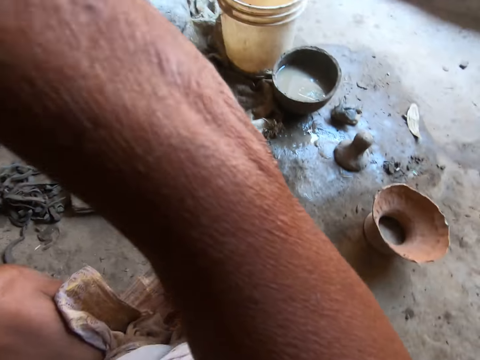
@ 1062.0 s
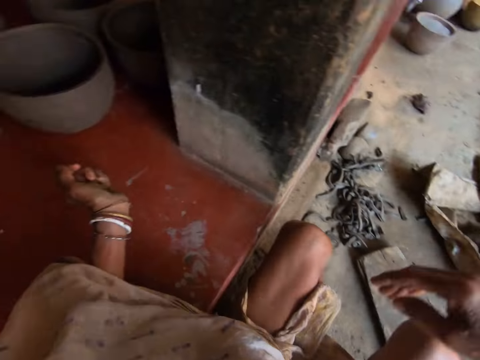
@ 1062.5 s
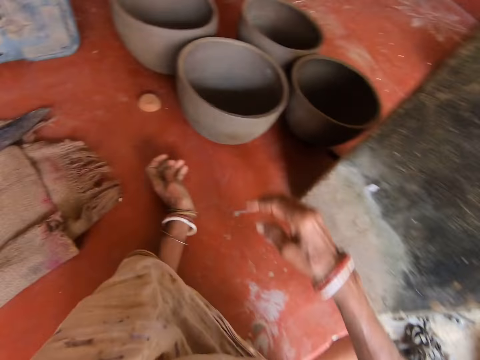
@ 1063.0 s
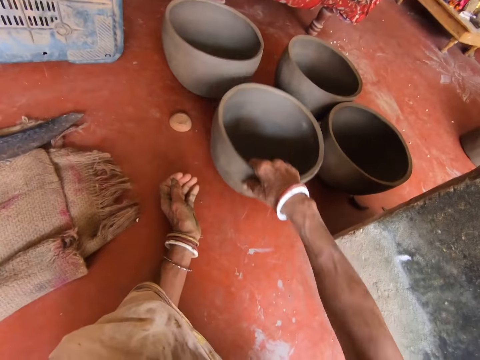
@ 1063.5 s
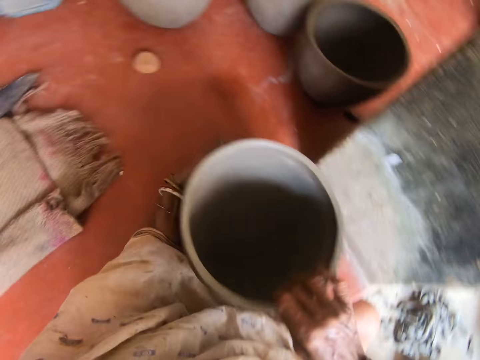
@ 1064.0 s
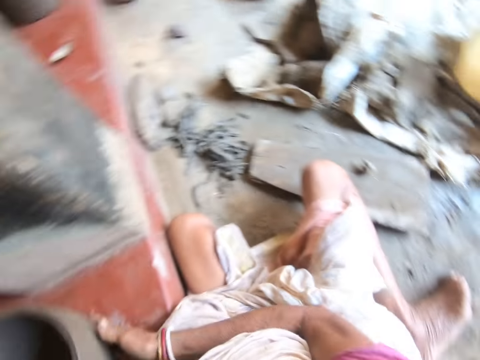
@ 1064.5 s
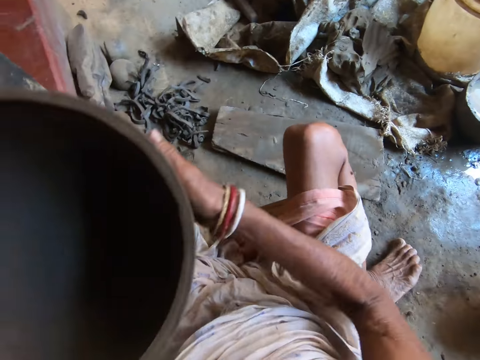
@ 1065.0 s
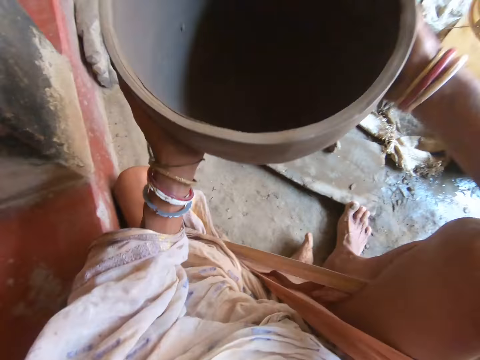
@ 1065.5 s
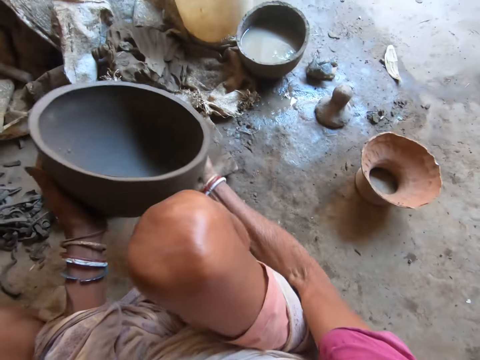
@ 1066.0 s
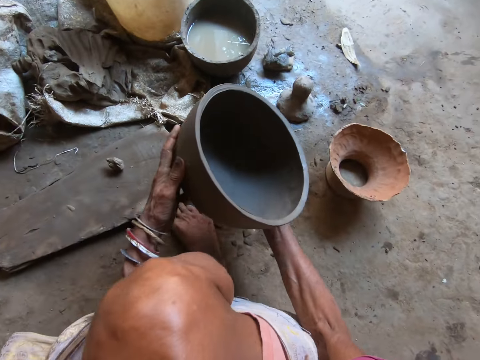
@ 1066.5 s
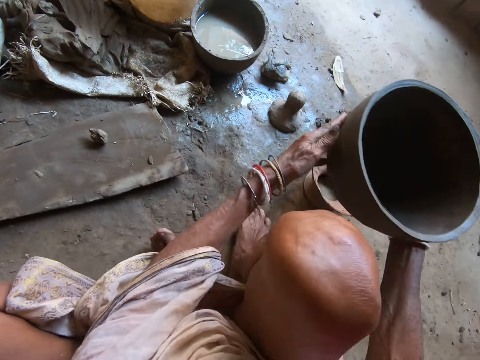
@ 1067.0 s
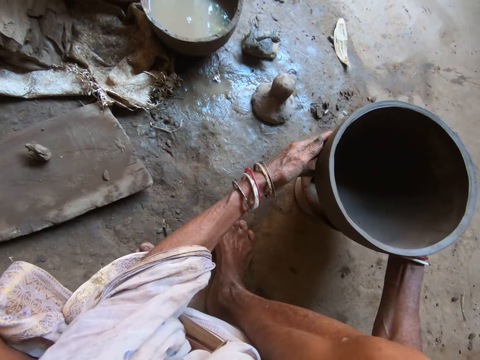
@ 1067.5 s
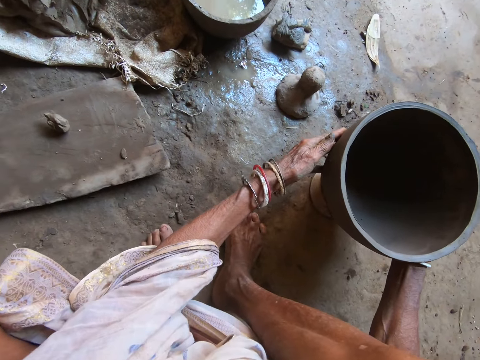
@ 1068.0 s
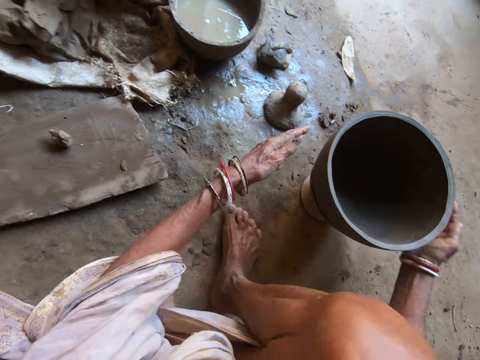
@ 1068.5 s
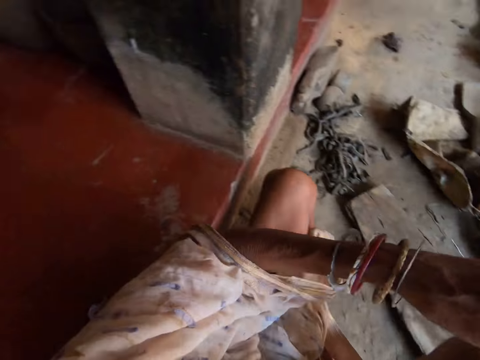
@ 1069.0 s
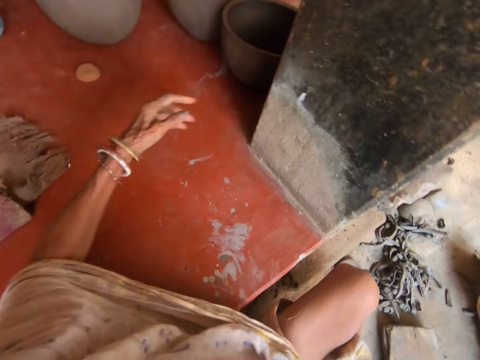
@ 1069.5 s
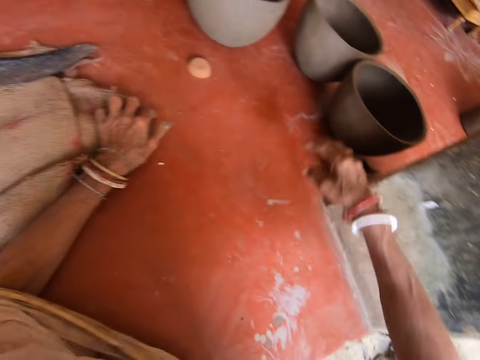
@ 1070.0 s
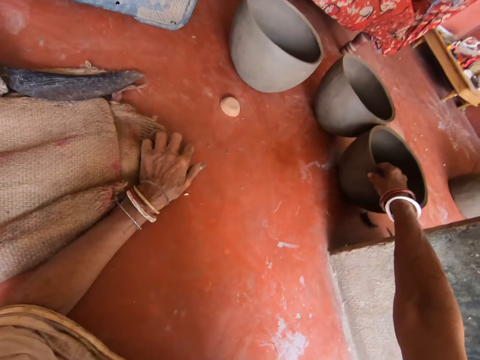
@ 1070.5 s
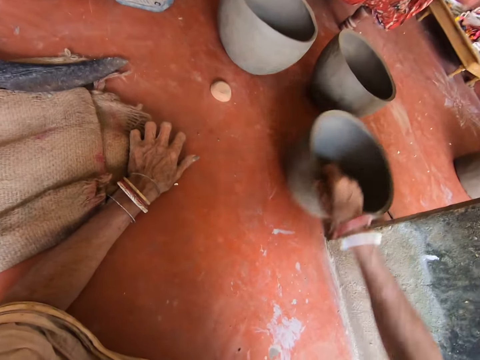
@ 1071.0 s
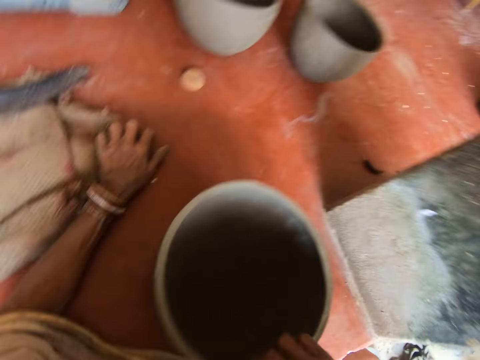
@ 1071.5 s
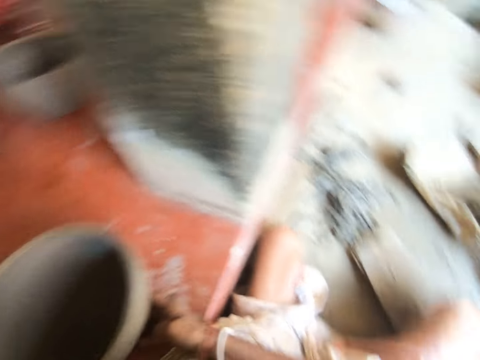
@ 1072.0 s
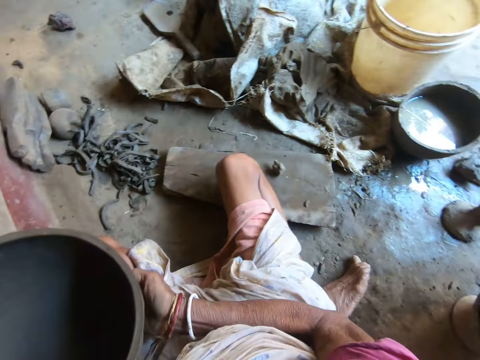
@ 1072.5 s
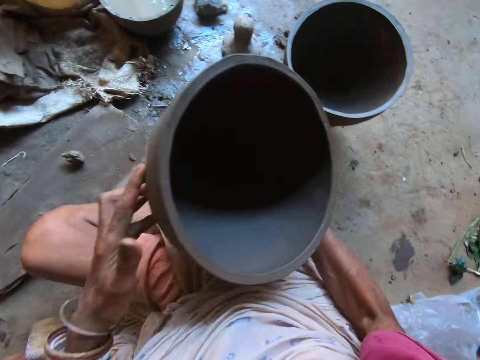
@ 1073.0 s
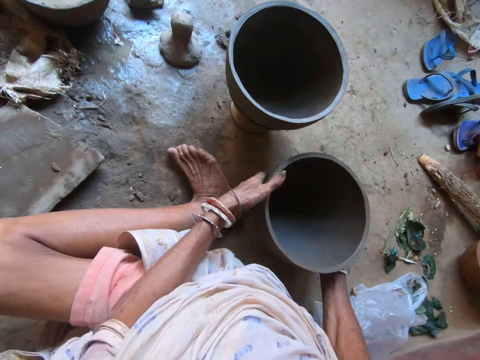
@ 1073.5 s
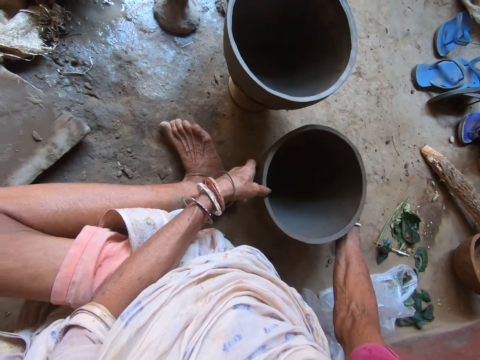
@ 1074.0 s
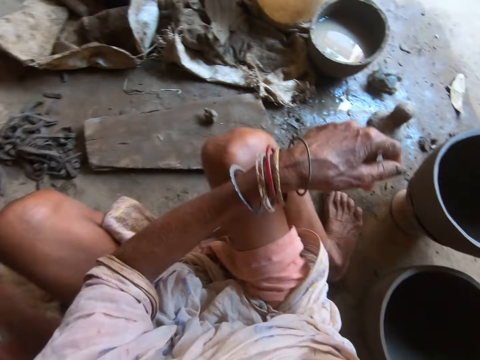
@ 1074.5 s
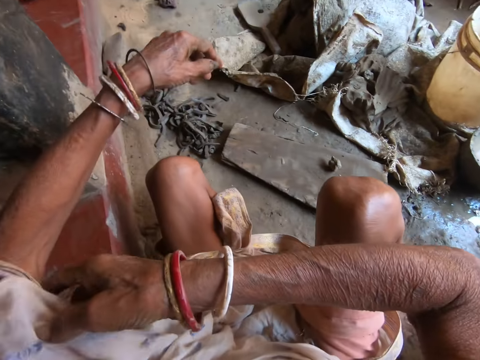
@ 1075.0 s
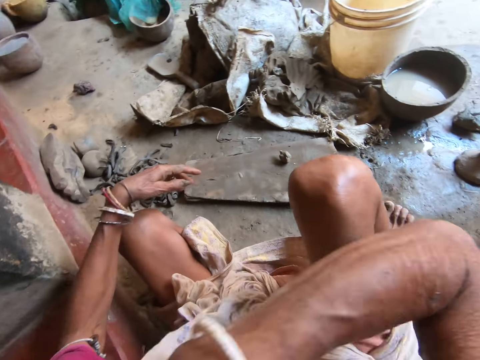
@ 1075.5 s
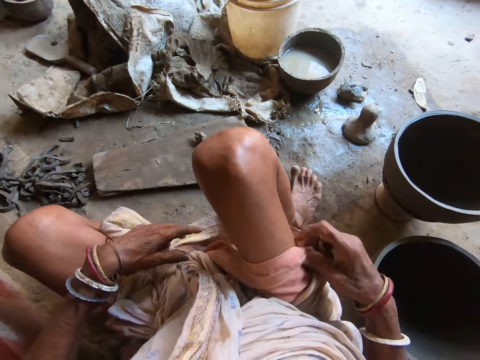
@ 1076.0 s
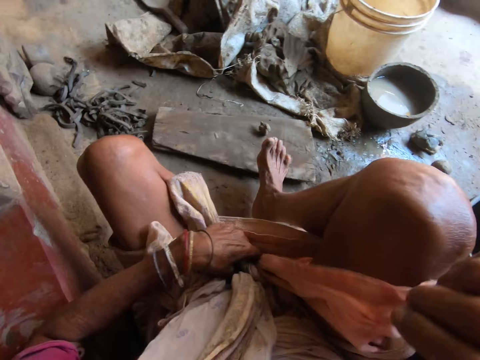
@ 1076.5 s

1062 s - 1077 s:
The camera wearer moves a pot on the floor with her right hand. She picks the pot from the floor with both hands. She drops the pot on the floor with both hands. She places her left hand on the ground. She moves the pot on the floor with her right hand. She picks the pot from the floor with both hands. She drops the pot on the floor with both hands. She adjusts her cloth with her right hand.

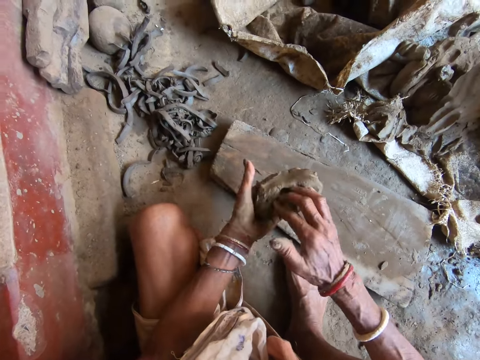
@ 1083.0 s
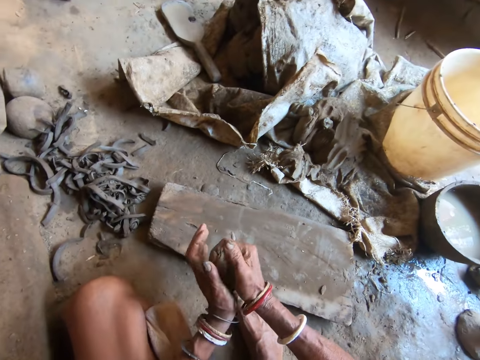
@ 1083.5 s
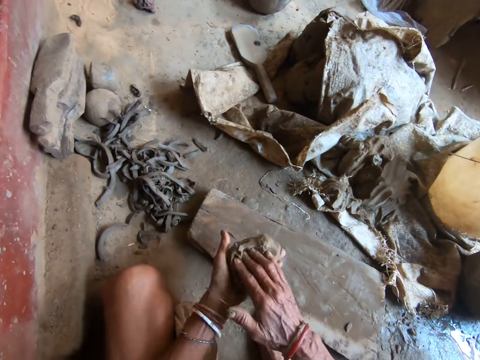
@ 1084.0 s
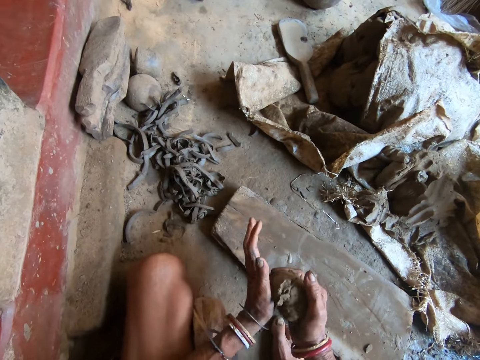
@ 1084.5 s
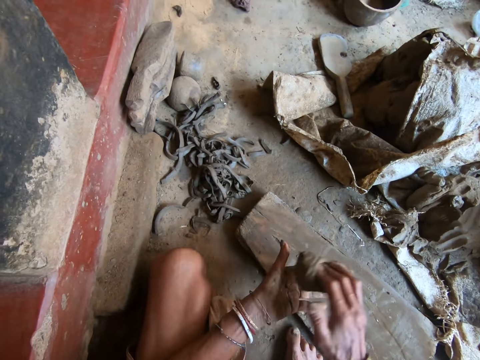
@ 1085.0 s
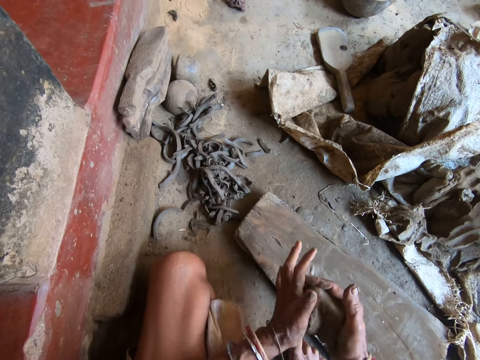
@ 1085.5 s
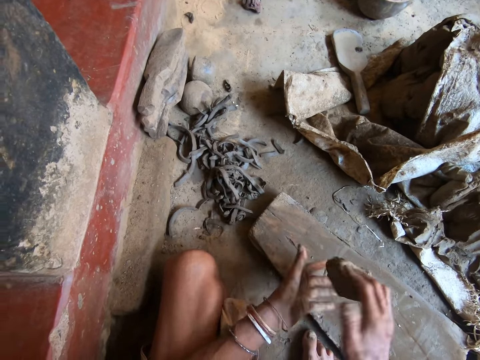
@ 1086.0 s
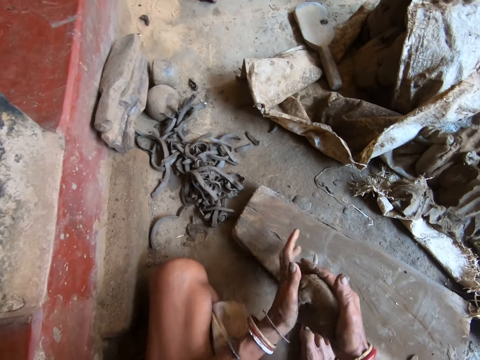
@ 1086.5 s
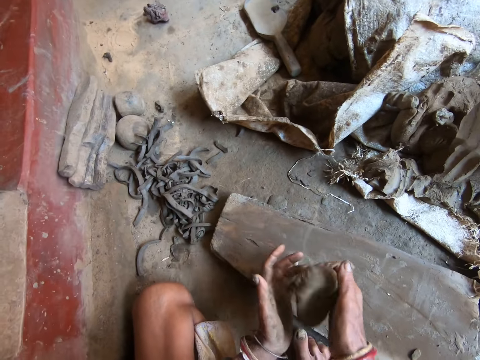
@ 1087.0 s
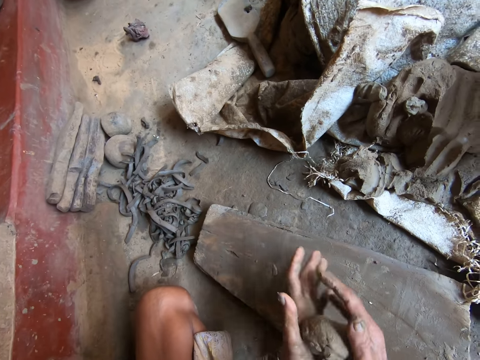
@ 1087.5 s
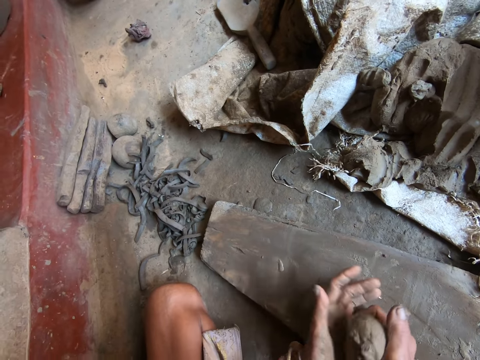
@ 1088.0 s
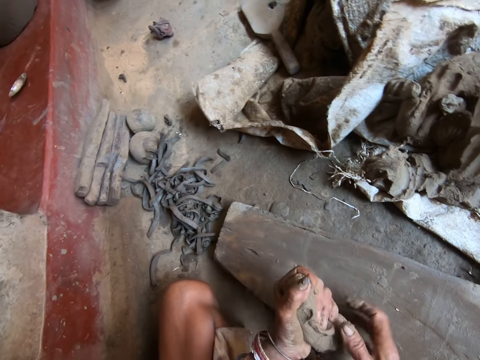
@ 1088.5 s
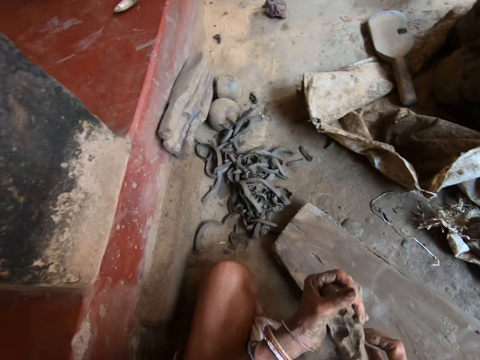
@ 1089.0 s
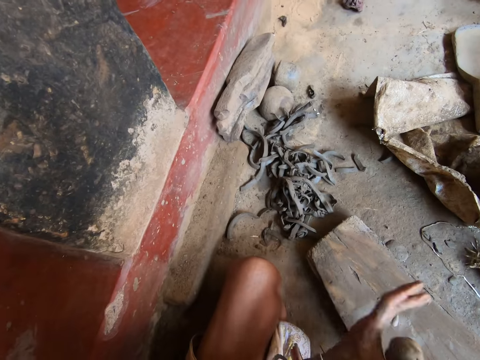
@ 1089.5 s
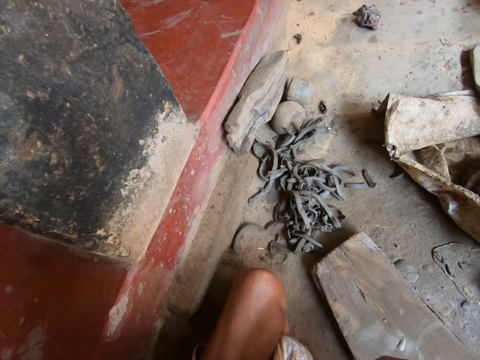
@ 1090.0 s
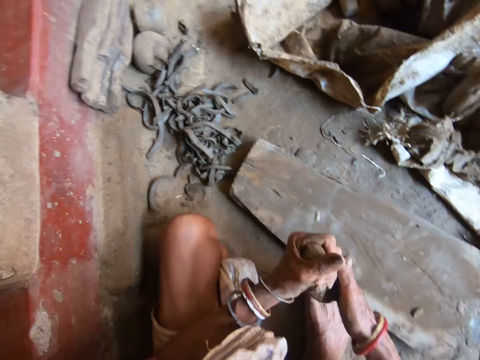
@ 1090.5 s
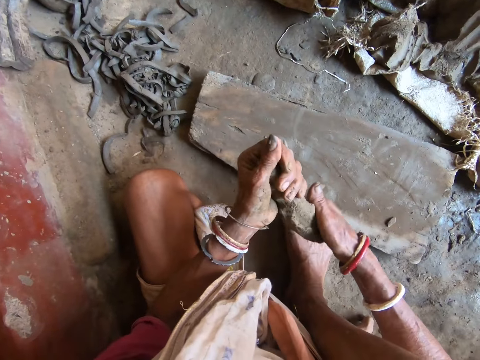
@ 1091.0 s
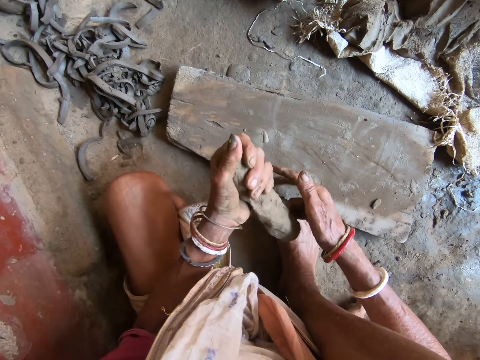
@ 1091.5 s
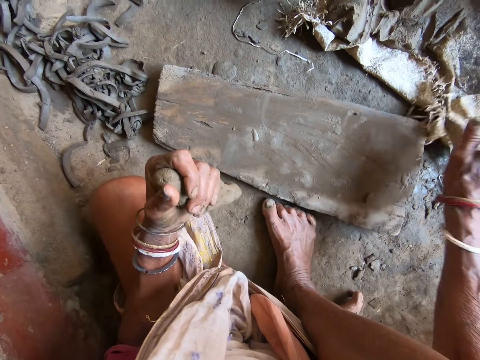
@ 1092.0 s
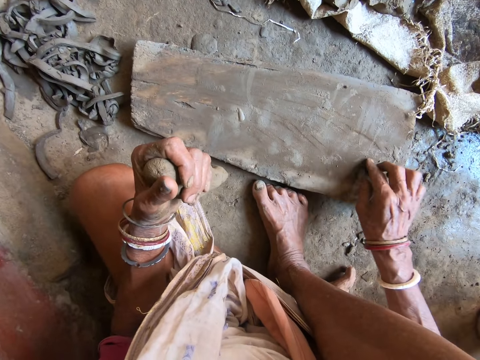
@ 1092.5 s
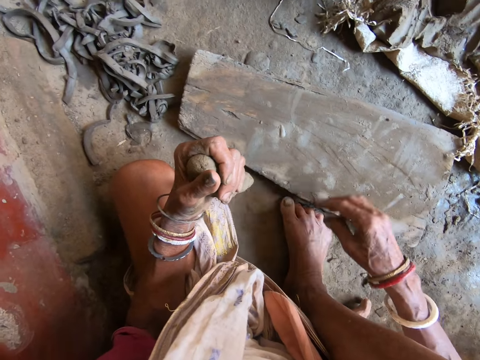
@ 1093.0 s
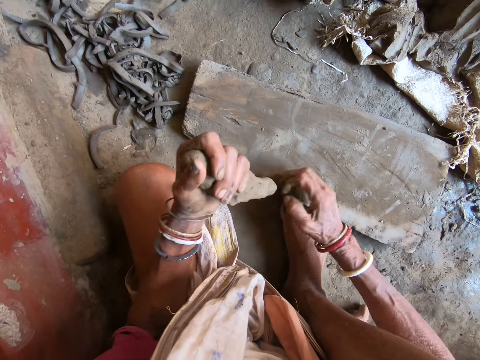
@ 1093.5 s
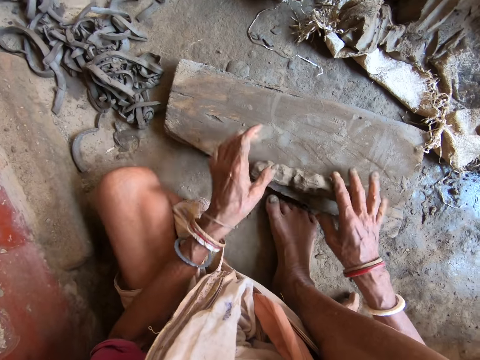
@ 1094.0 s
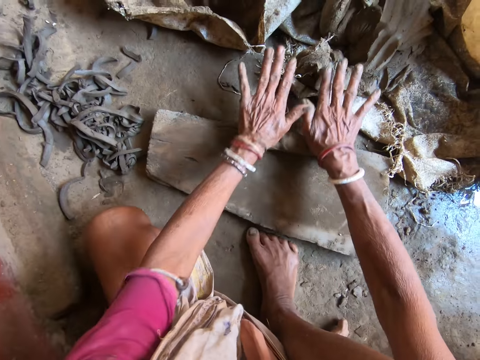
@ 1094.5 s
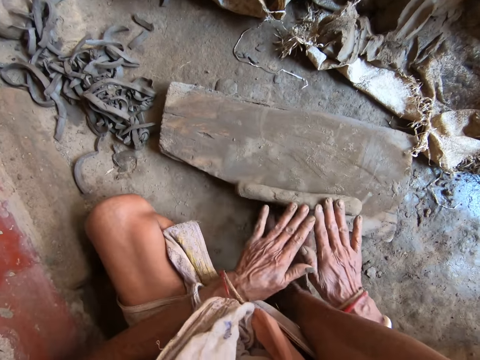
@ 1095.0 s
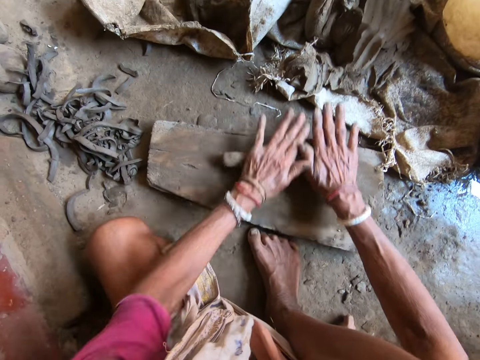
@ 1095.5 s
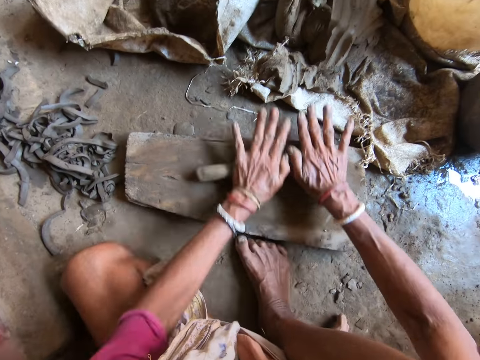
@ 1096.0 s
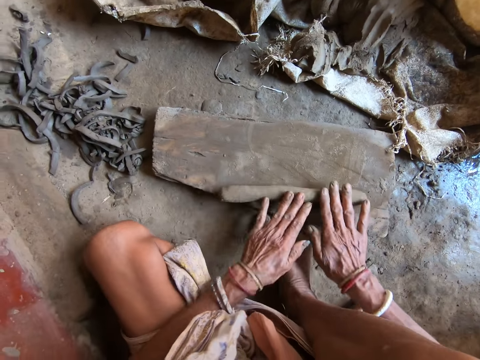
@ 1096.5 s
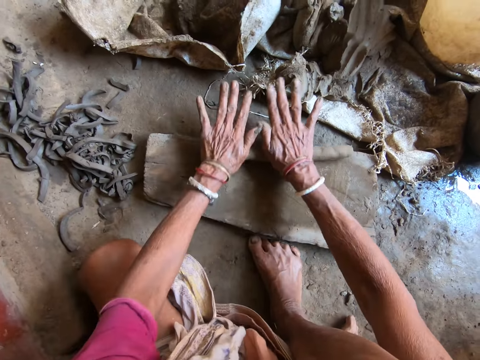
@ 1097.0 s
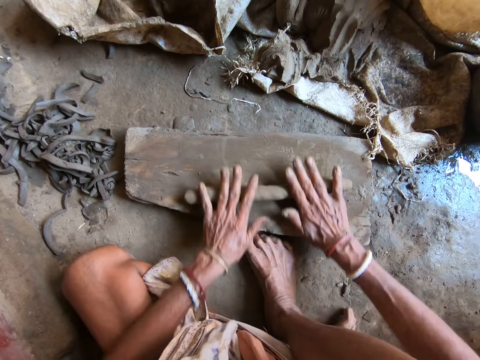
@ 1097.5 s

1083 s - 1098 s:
The camera wearer dusts the piece of wood on the floor with her right hand. She drops the clay on the piece of wood with both hands. She rolls the clay on the piece of wood with both hands.
